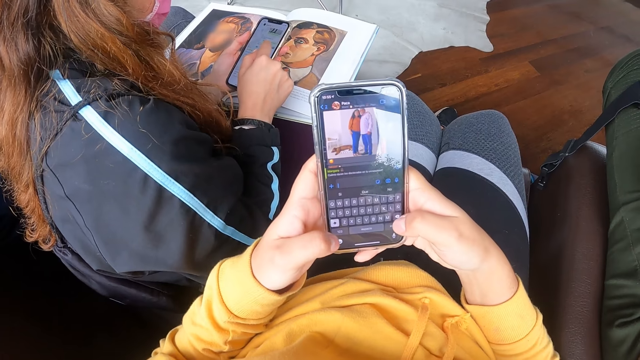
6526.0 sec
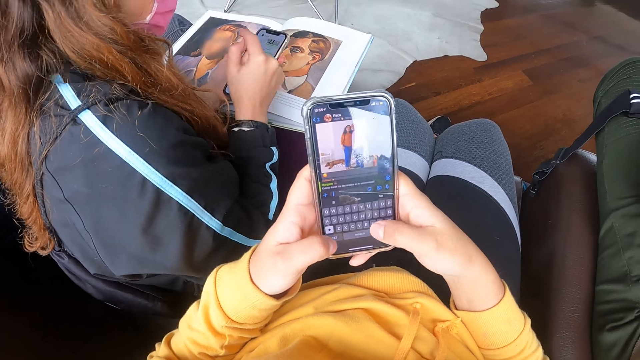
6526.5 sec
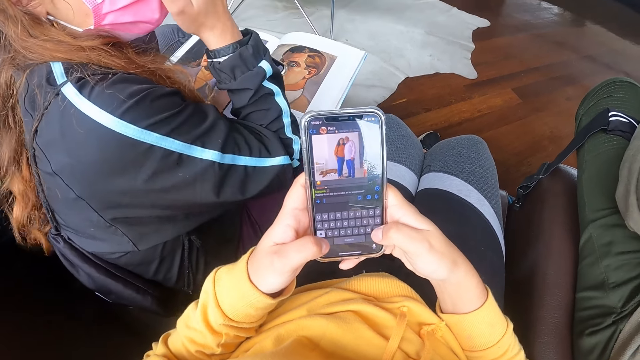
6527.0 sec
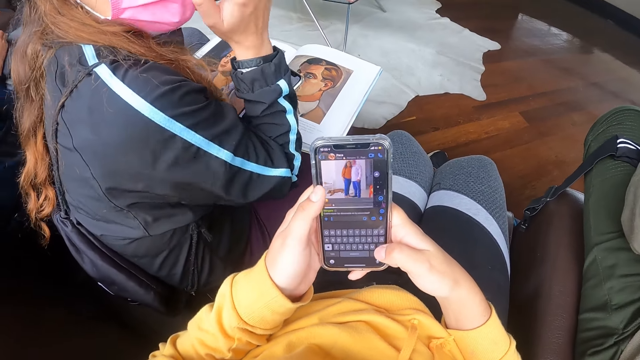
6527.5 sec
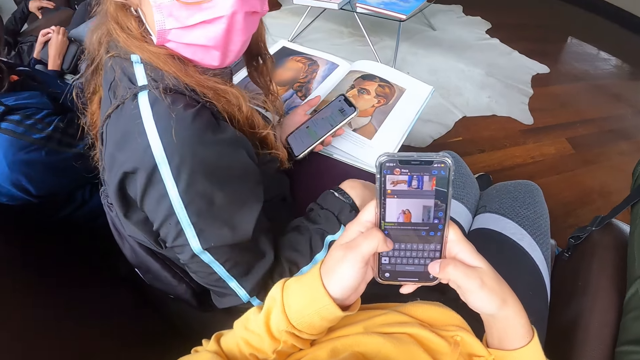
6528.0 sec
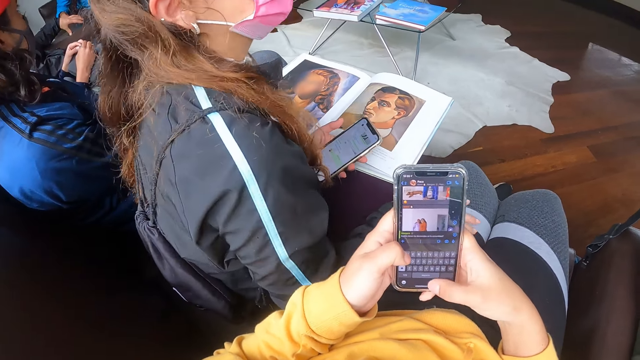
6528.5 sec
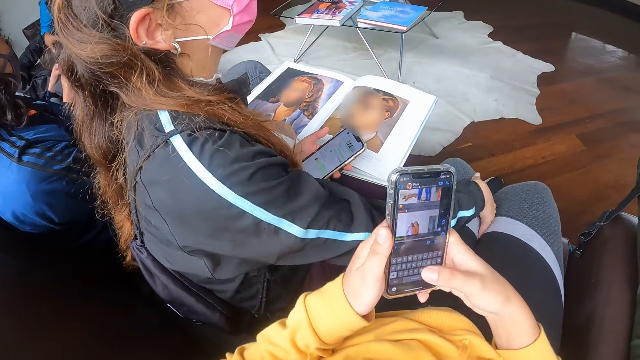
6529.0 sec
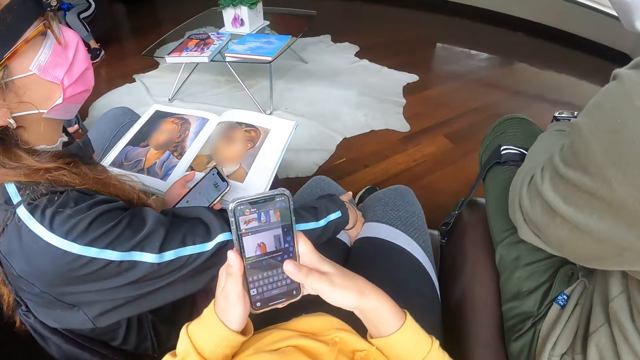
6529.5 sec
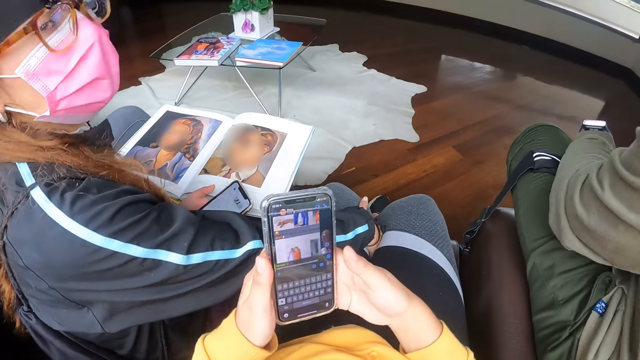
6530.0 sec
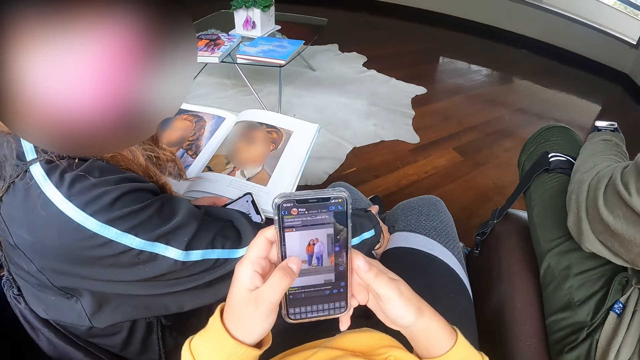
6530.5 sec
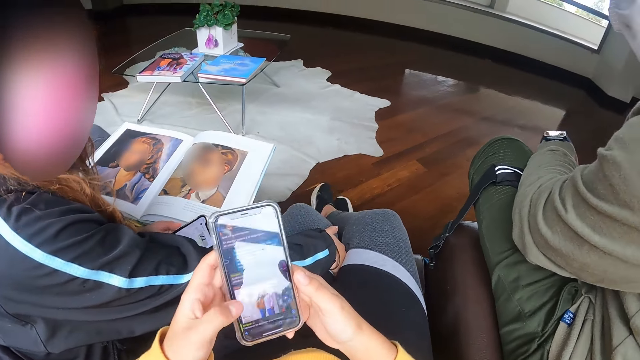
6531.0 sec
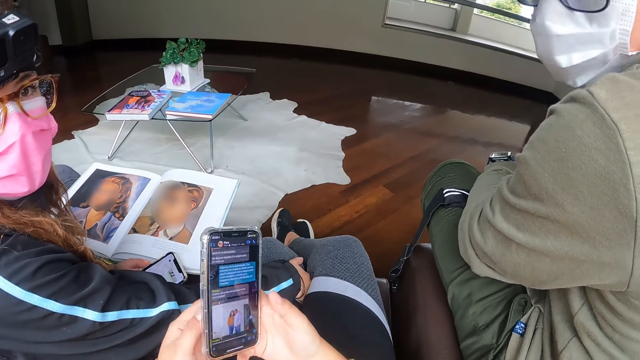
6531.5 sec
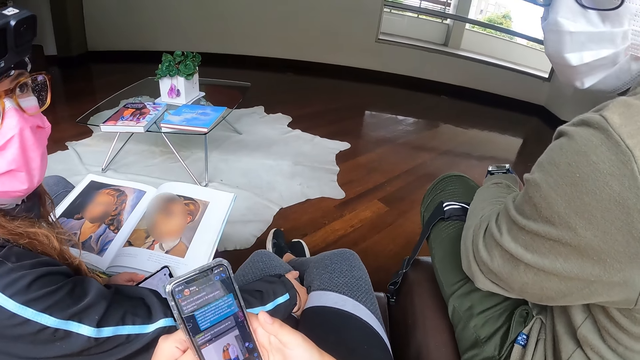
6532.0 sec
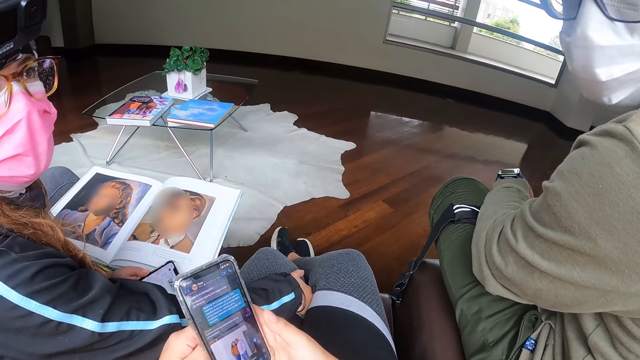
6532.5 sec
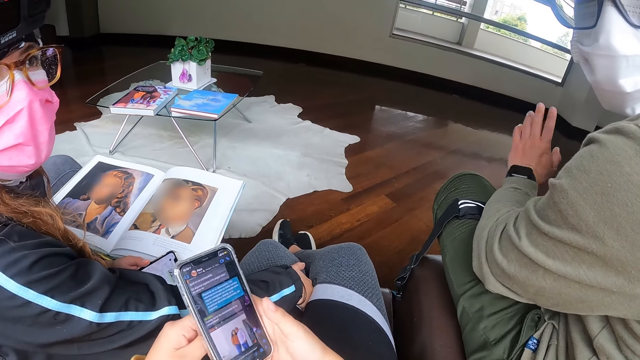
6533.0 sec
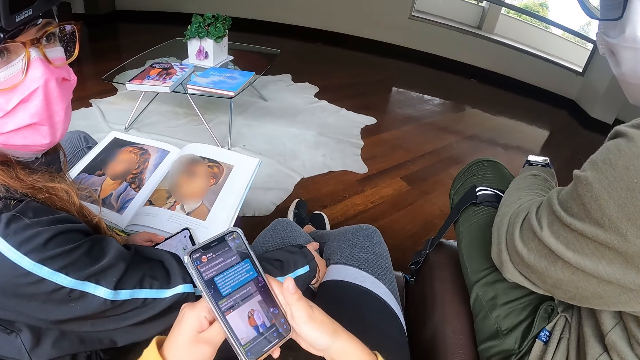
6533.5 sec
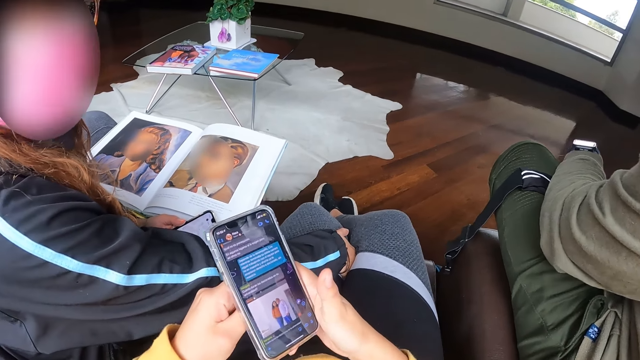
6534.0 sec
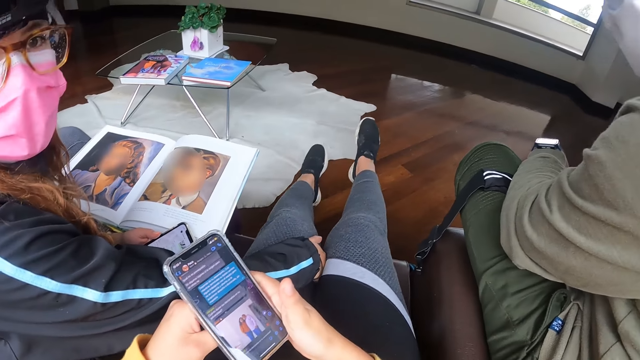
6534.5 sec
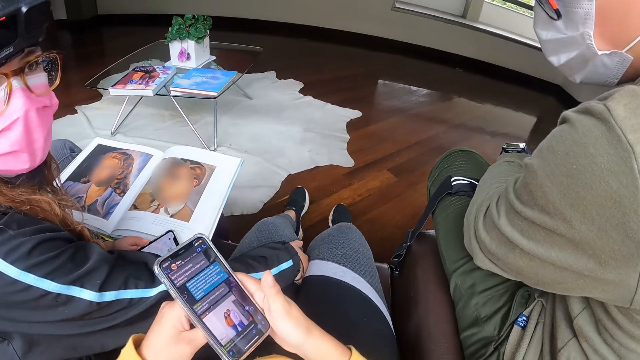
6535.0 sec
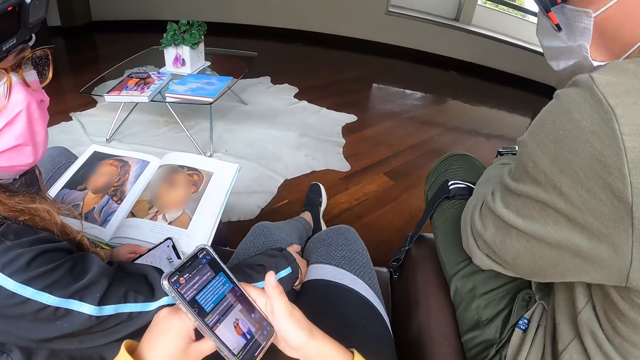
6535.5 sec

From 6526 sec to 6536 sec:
The camera wearer clicks a photo. The woman interacts with the camera wearer and touches the camera wearer with her right hand. The camera wearer scrolls the phone. The woman stretches a hand. The camera wearer scrolls the phone. He interacts with a man. He holds the phone with his hands. He stretches his hands.

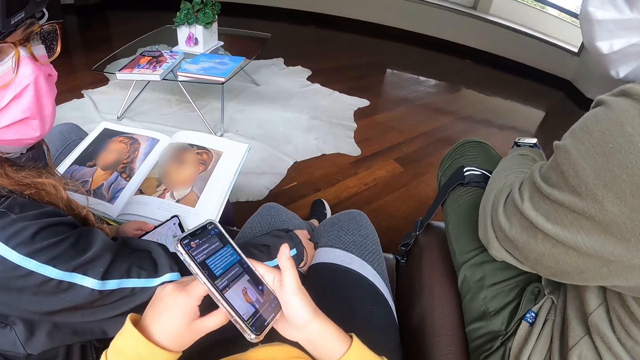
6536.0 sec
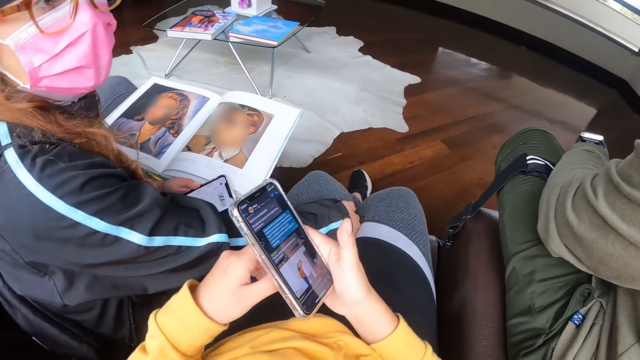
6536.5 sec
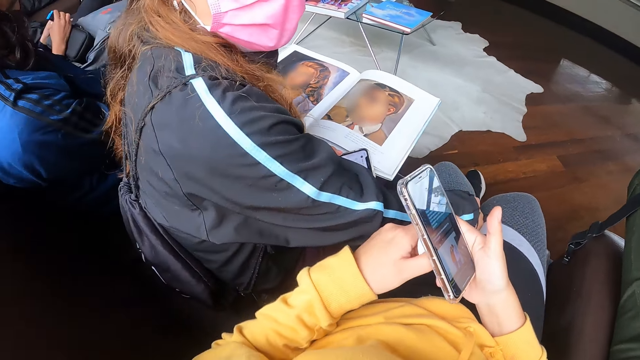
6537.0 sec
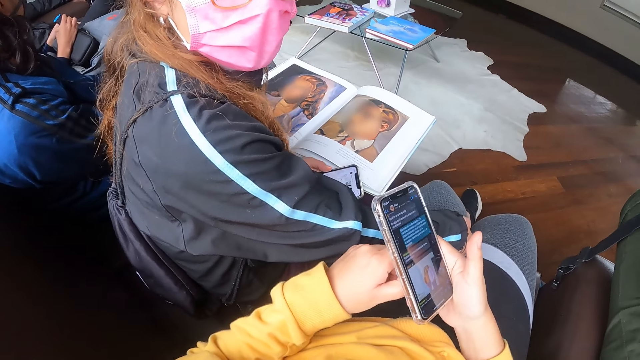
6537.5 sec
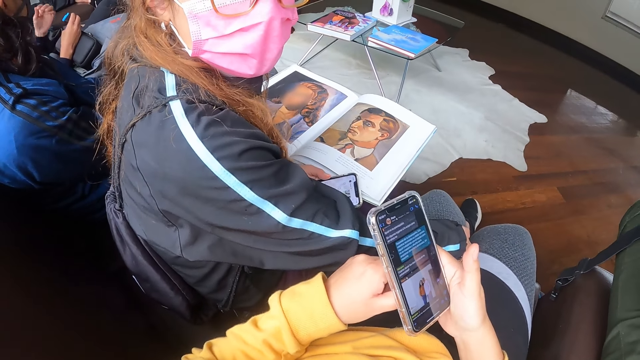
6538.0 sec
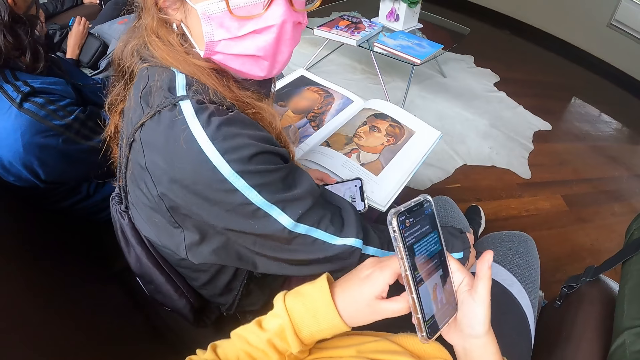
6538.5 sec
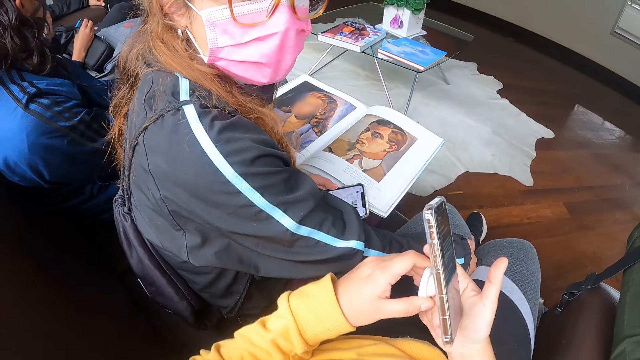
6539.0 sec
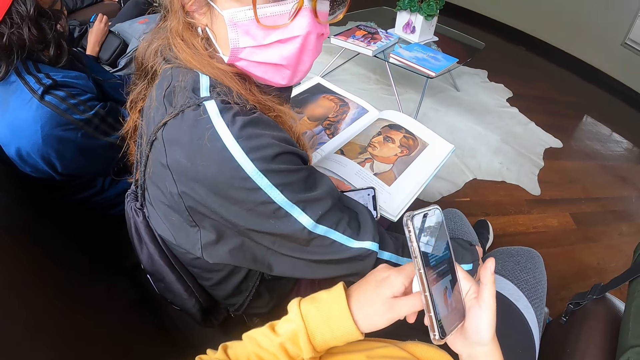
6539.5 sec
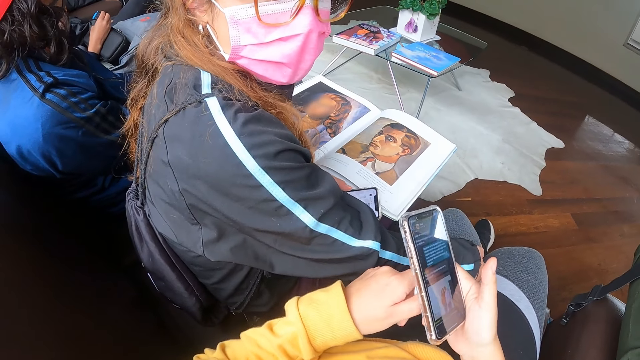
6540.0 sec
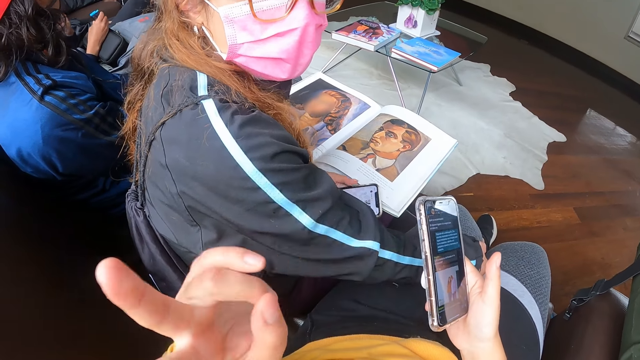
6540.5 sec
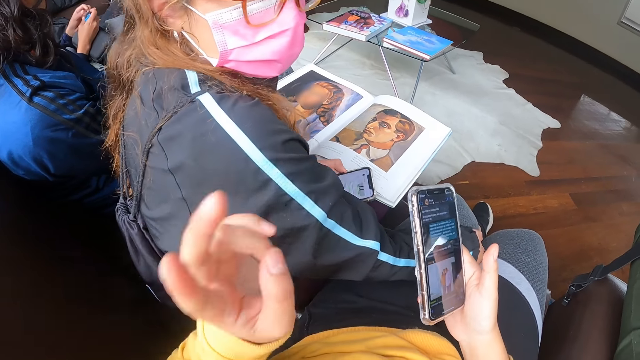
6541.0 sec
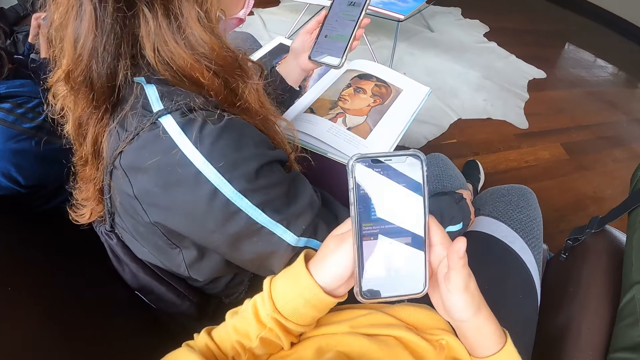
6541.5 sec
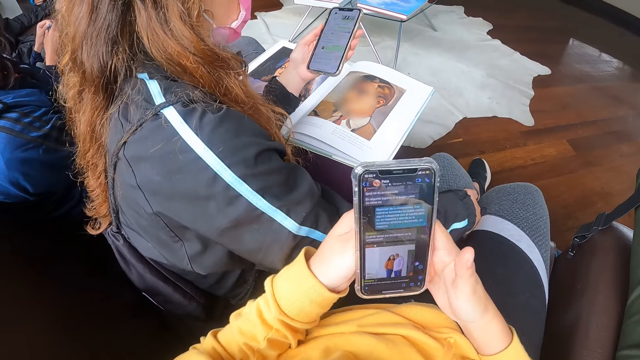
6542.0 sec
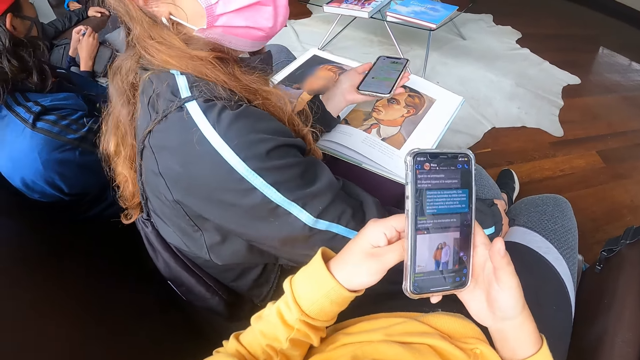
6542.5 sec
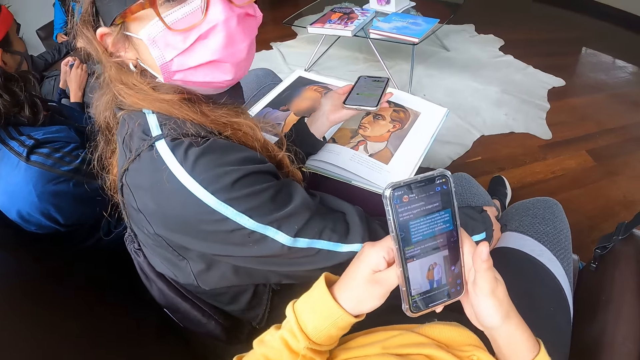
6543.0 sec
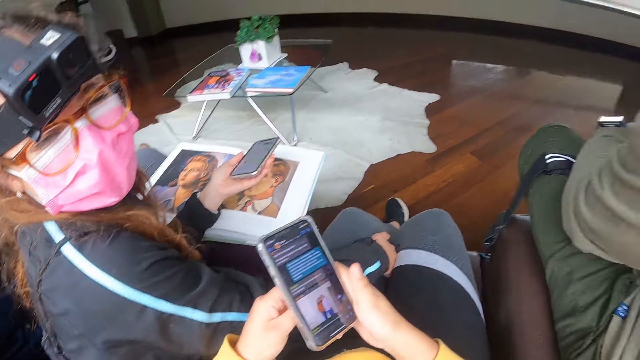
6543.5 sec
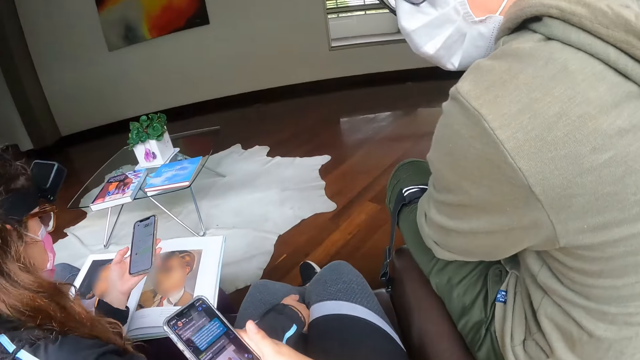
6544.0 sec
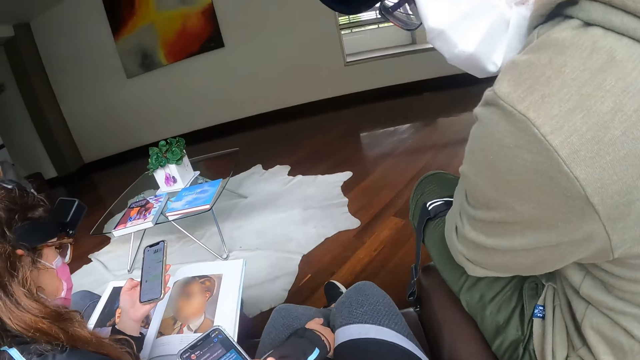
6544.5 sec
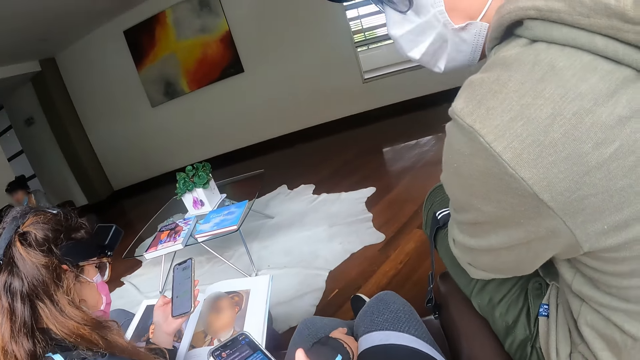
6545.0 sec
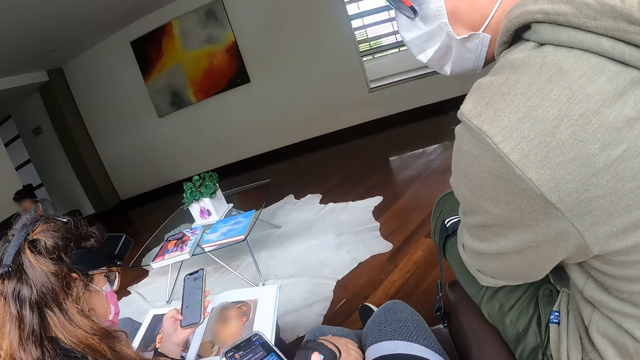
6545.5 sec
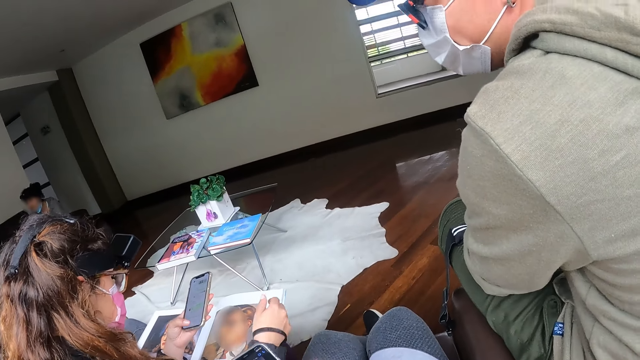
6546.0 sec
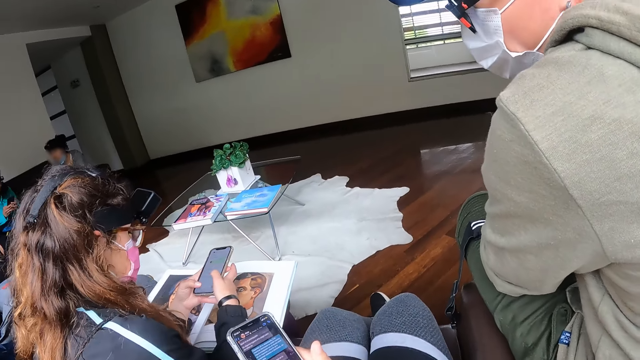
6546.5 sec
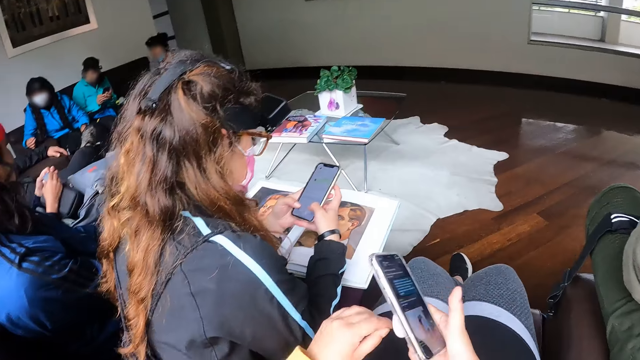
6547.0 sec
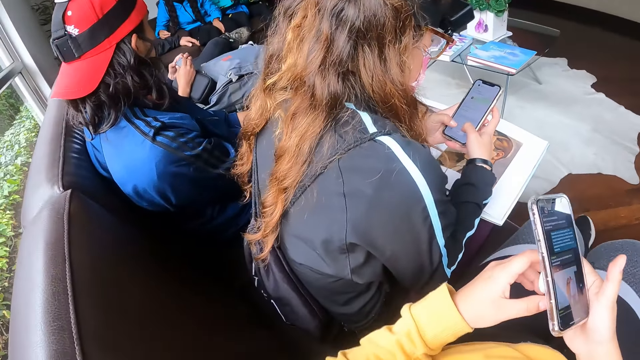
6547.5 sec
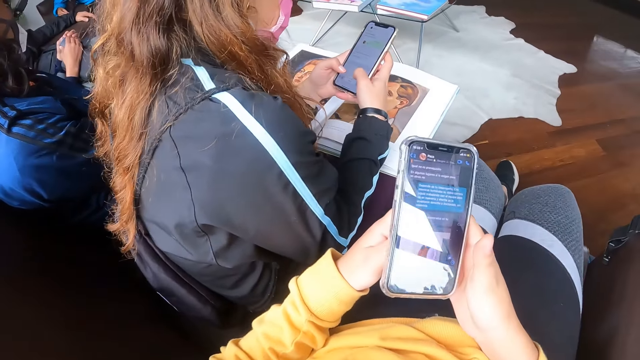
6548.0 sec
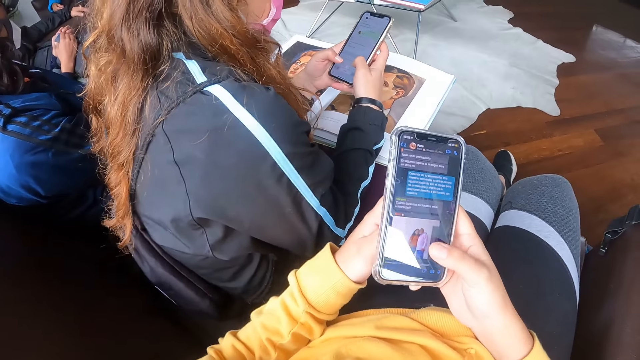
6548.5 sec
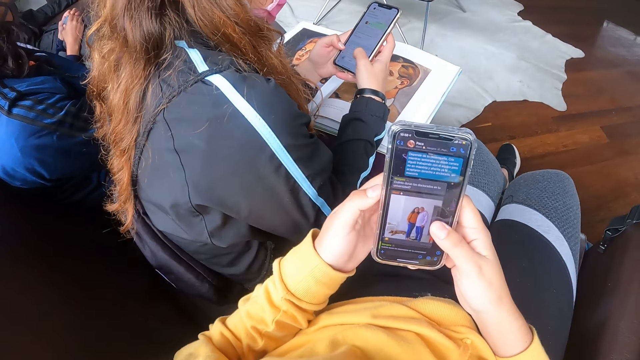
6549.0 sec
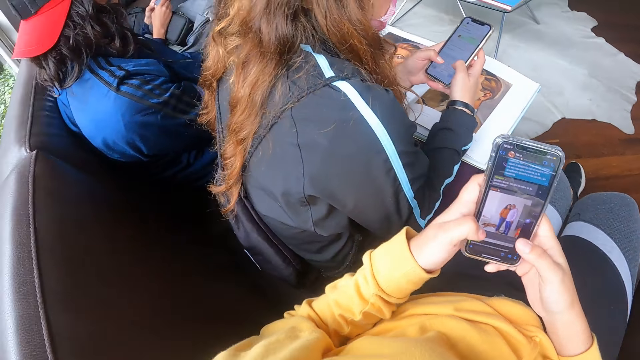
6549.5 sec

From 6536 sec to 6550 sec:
A man sits. A woman holds a battery with her hands. The woman holds the battery with her right hand. Another woman shrugs the shoulder. The camera wearer holds the phone with his right hand. He gestures with his left hand. The first woman holds the battery with her hands. The camera wearer lifts a finger. He holds the phone with his hands. The second woman speaks. The man sits. The second woman operates the phone with her hands. A third woman operates a phone with her hands. The second woman holds the phone. The camera wearer holds the phone. Another man sits. The camera wearer operates the phone with his hands.
